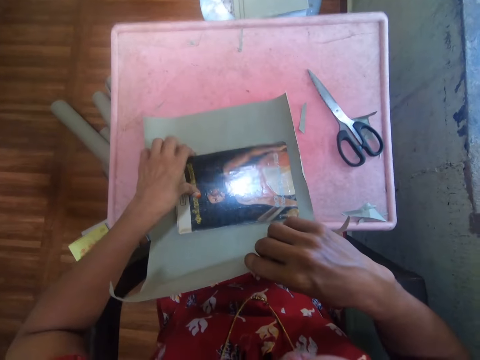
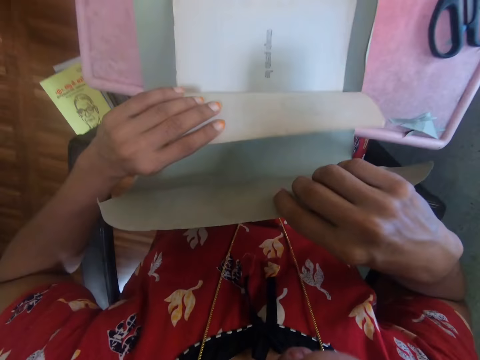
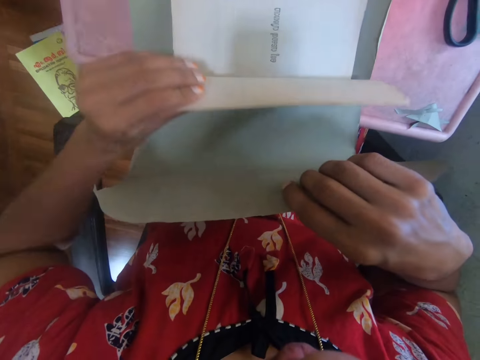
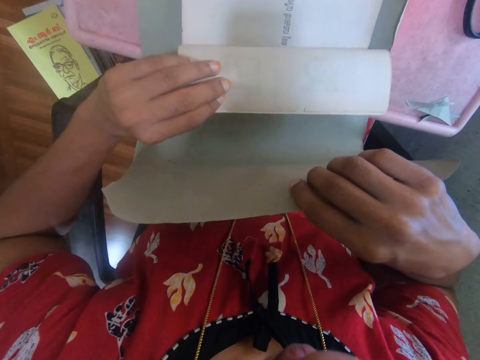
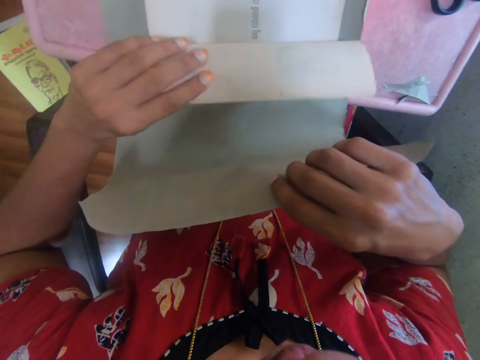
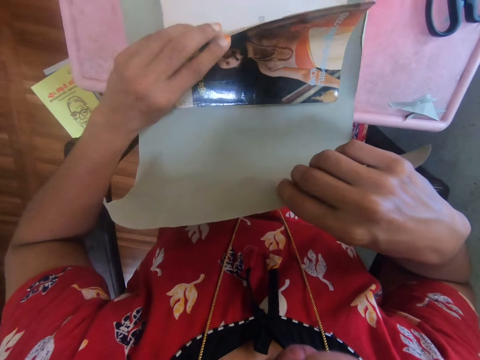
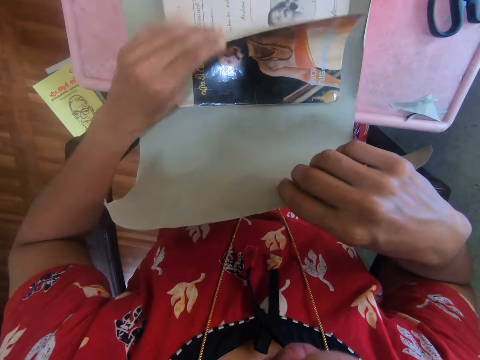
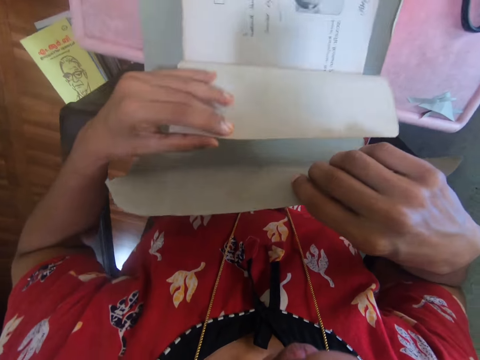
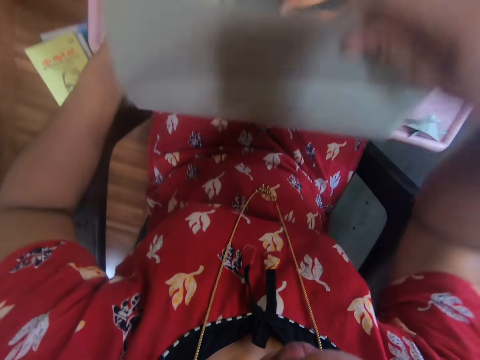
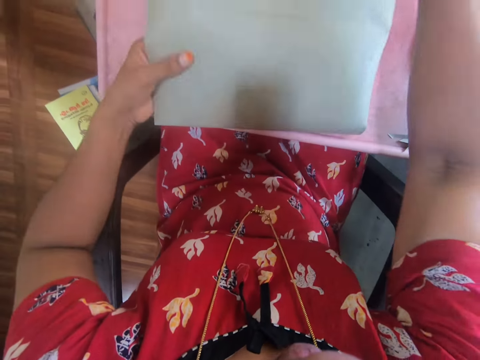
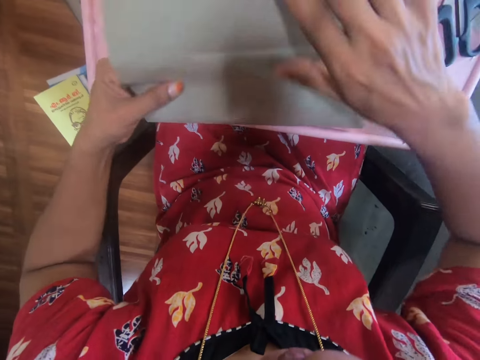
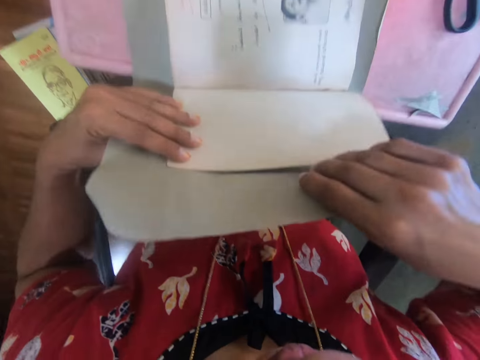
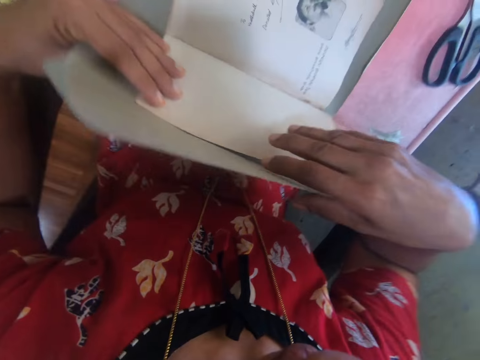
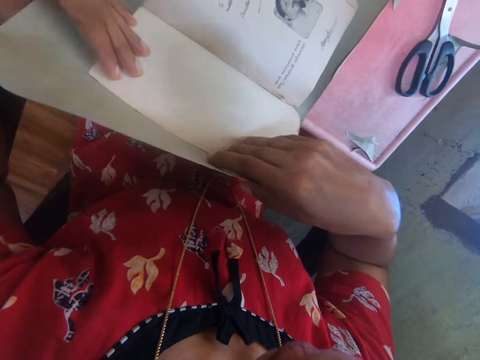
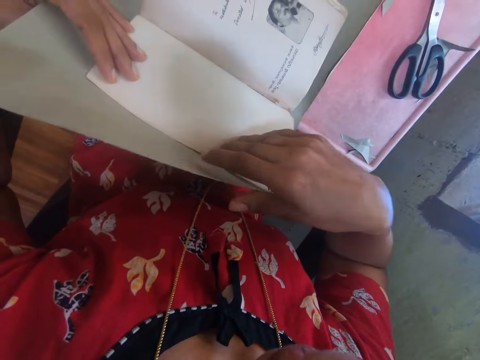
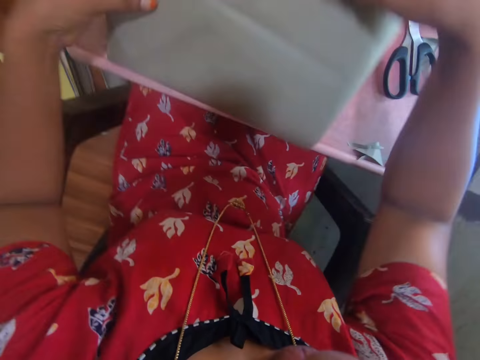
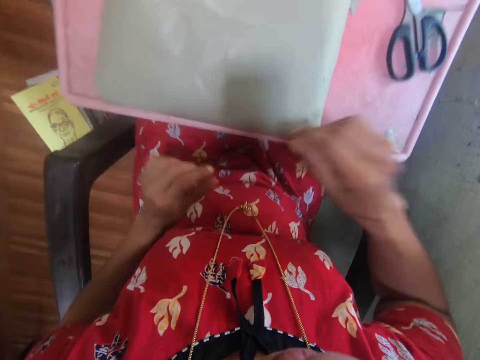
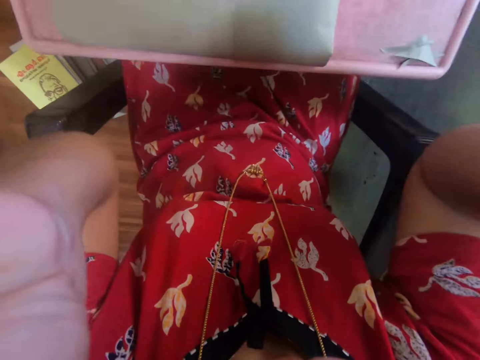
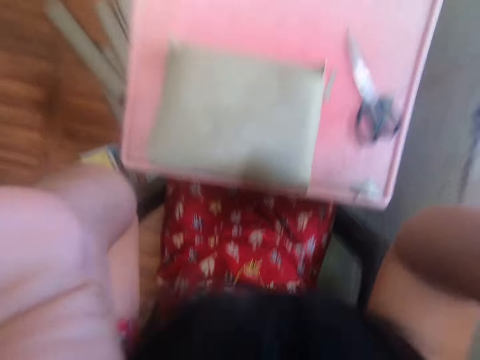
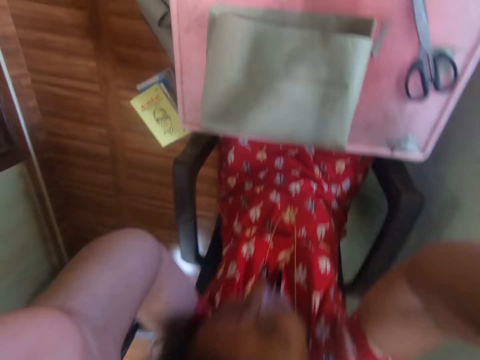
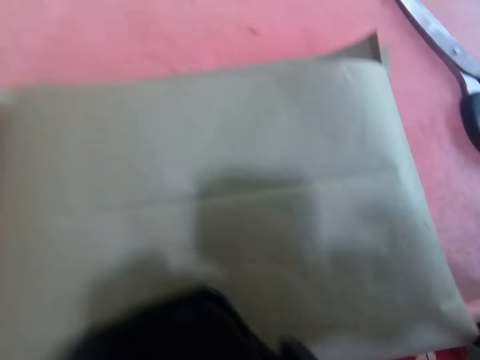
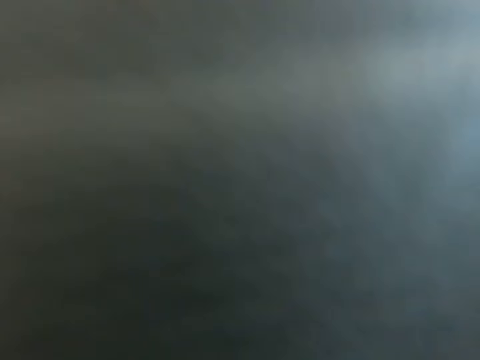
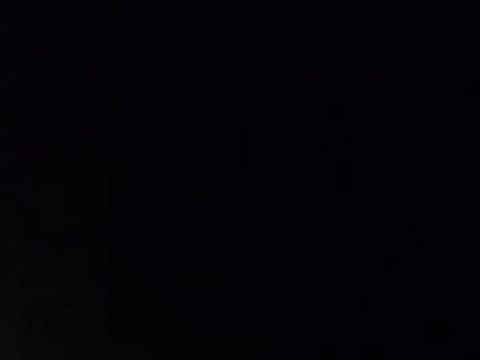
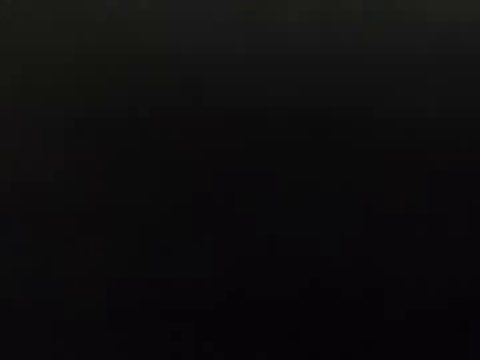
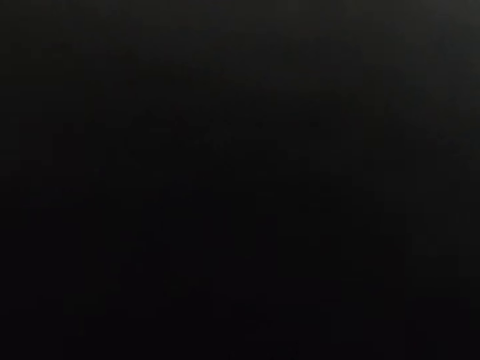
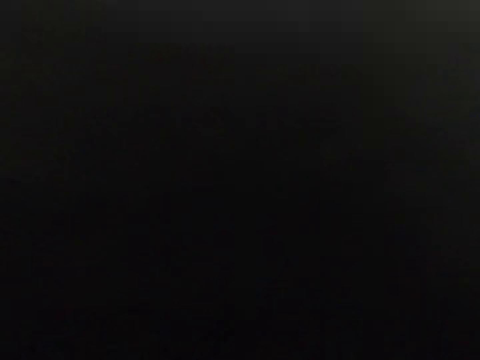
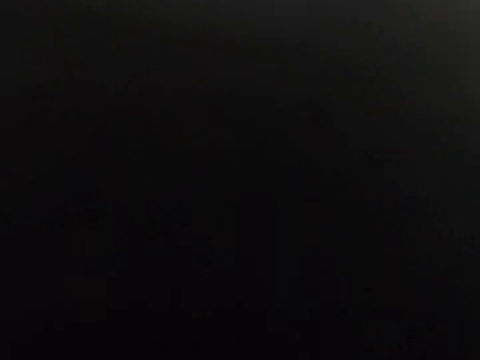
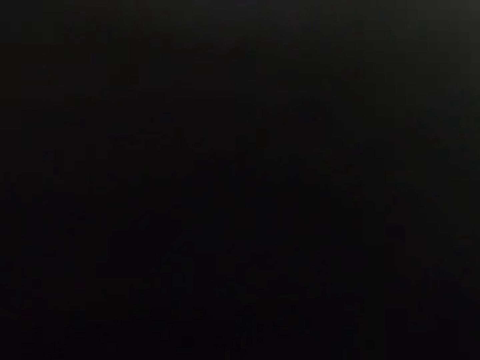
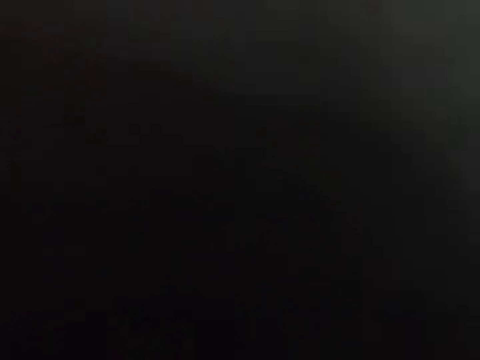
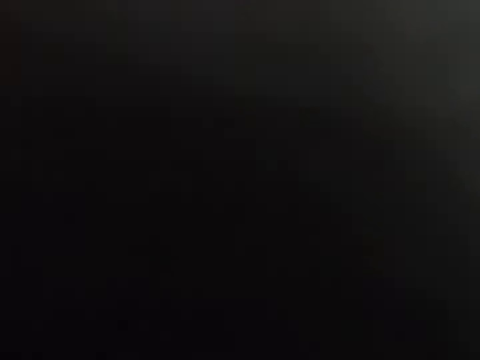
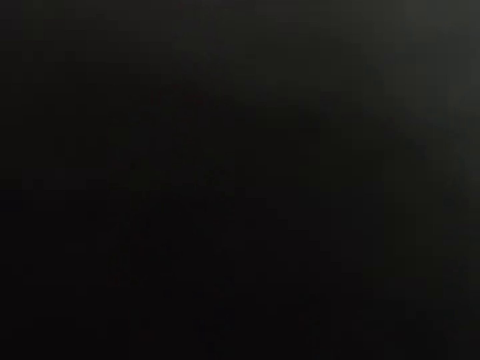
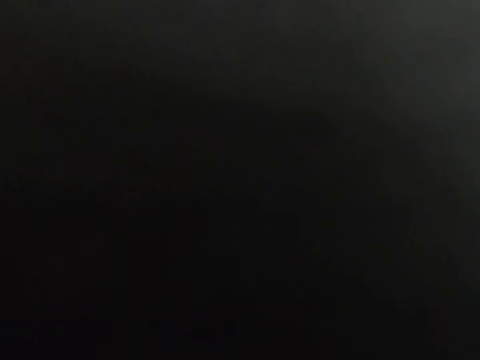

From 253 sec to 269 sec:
The camera wearer opens the book with the left hand. They turn a book page. They move the book pages. They release a page on the book. They move a Manilla paper. They hold the cover with both hands. They look around. They turn the Manilla paper. They close the book. They fix the camera on the head.

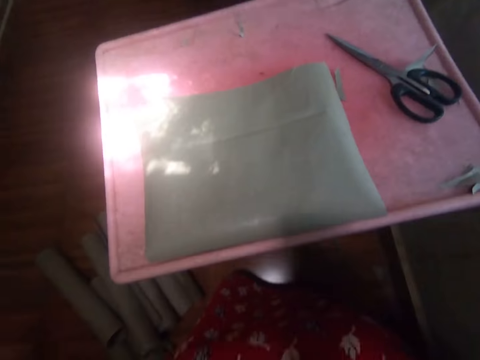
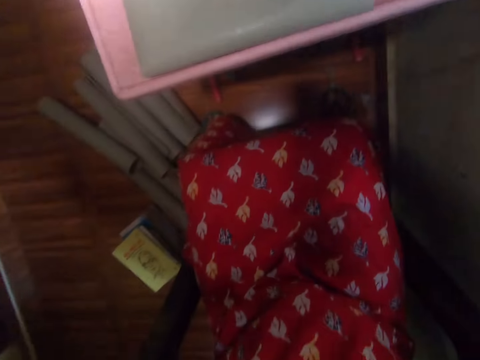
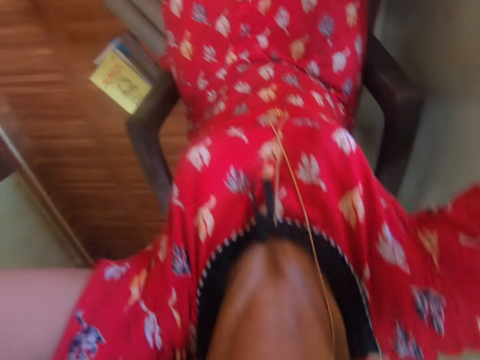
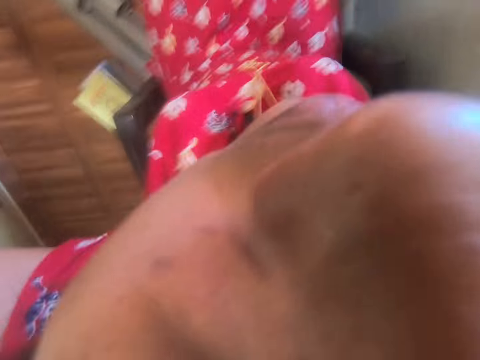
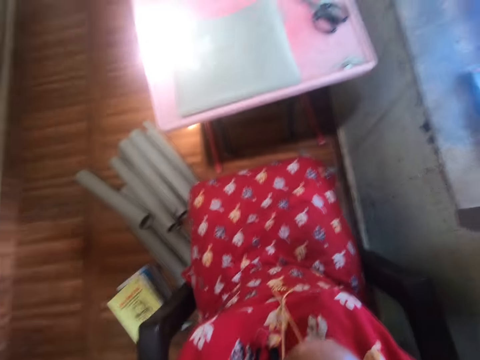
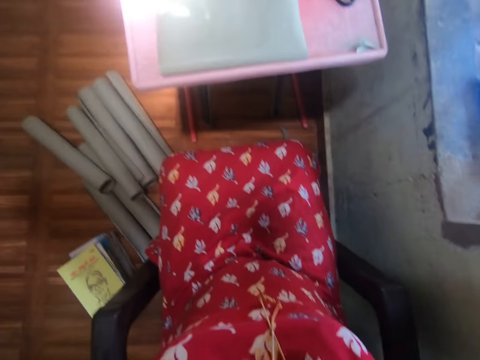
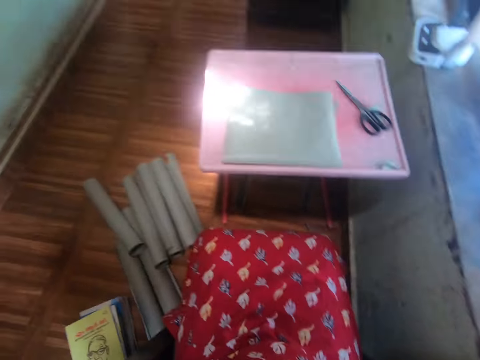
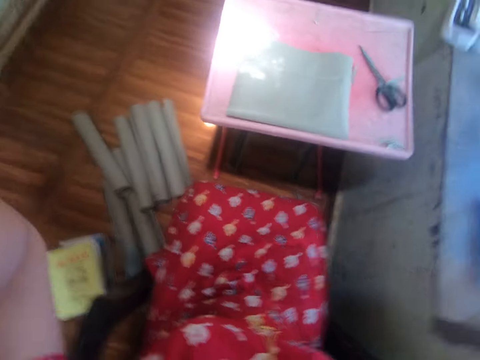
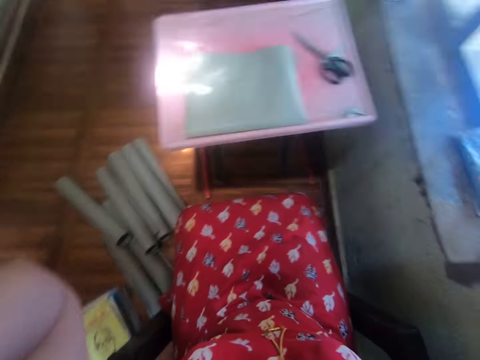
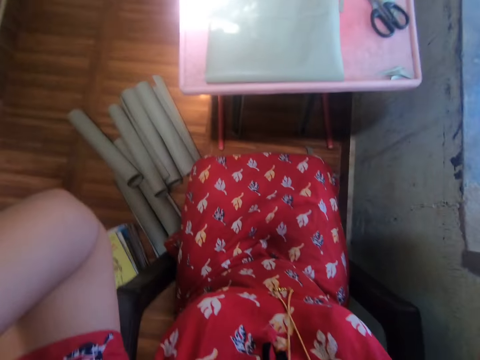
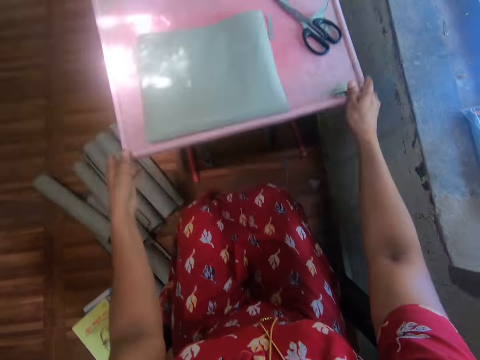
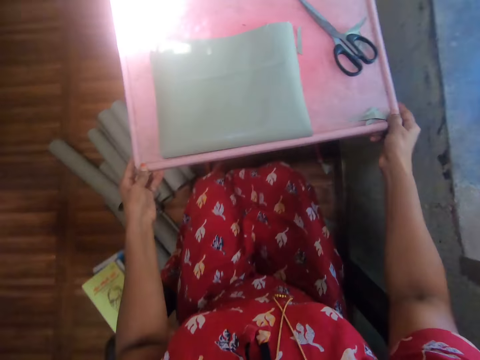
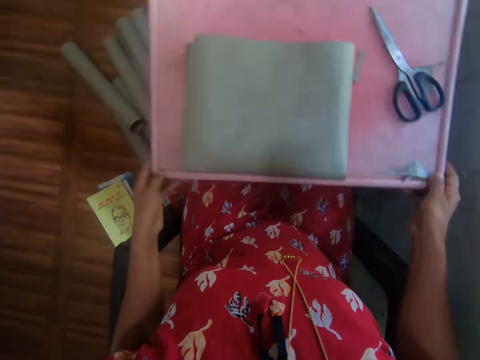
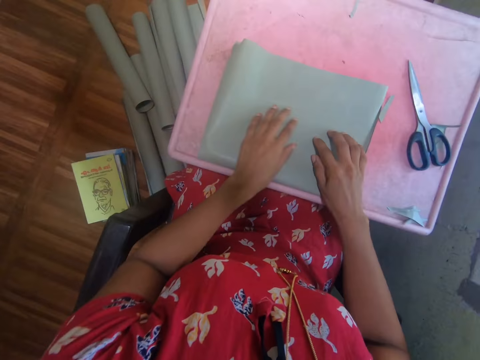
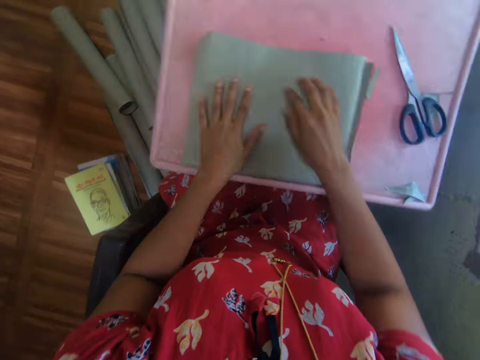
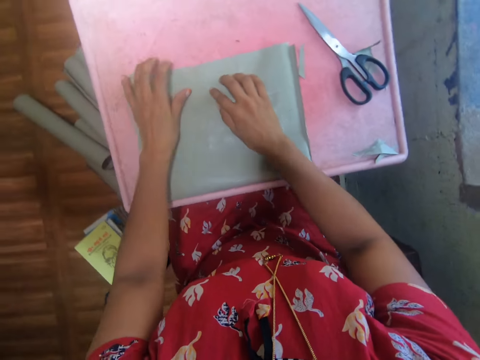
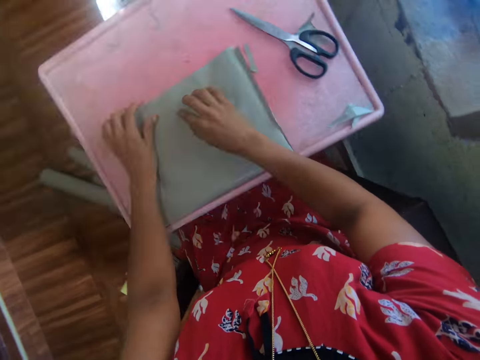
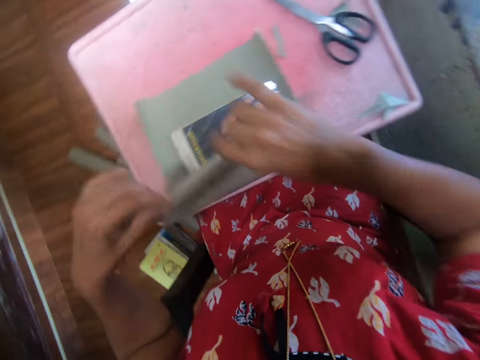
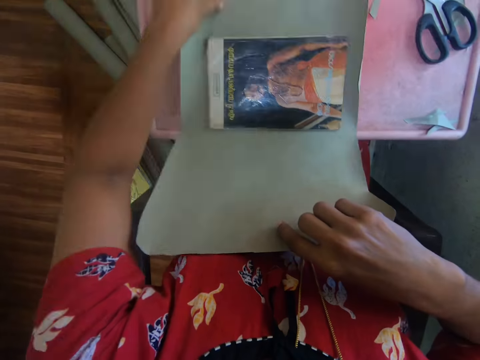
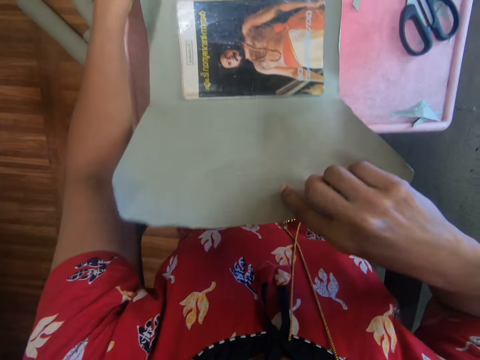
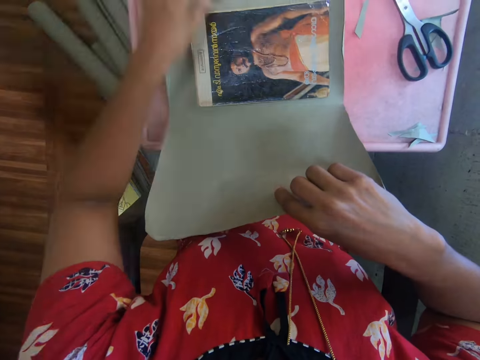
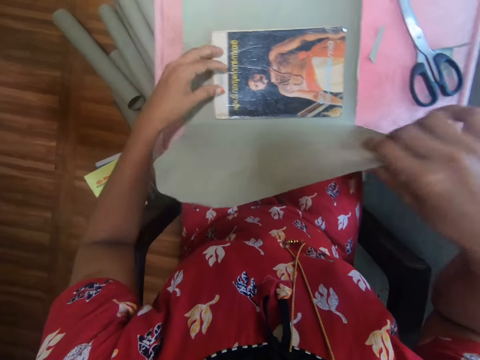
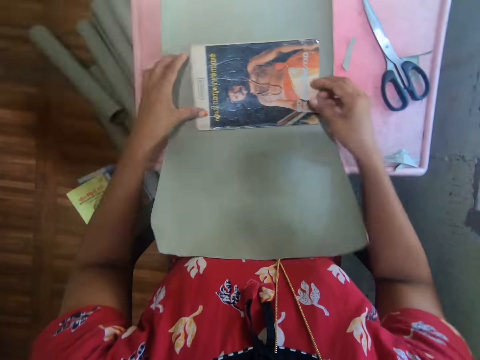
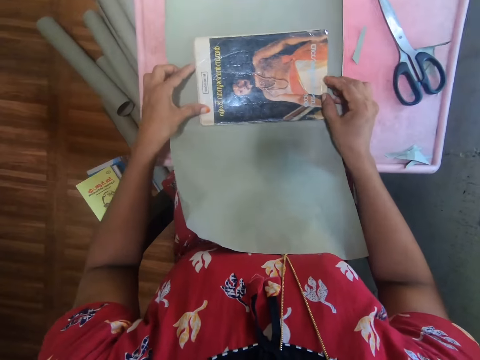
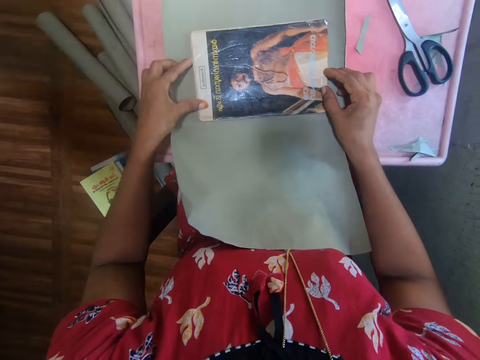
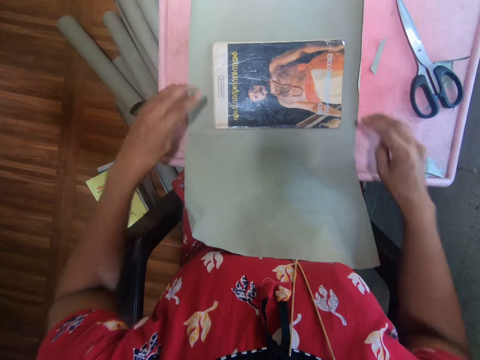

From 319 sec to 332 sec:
The camera wearer lifts both hands up. She holds the table with both hands. She pulls the table backward, close to her. She puts both hands on the book cover with a gray cover. She unwraps the gray cover on the book. She lifts up both the book and the cover. She puts both the book and the cover down on the table. She balances the book inside the cover.
